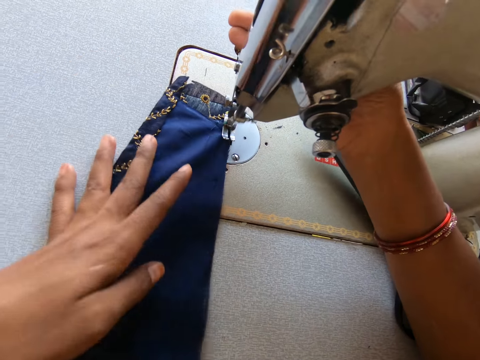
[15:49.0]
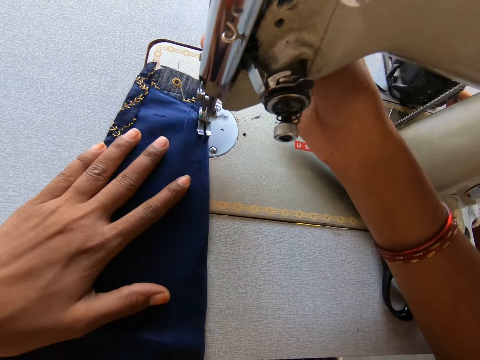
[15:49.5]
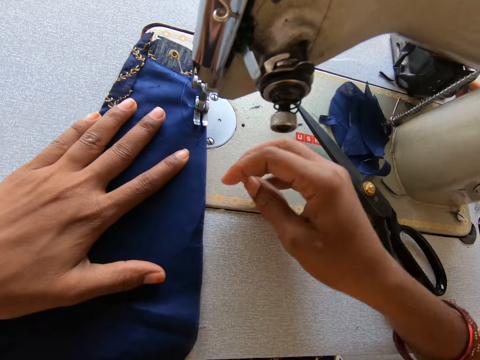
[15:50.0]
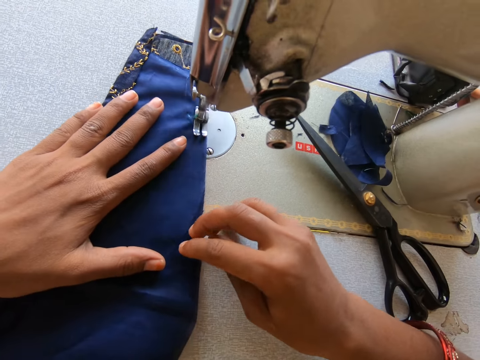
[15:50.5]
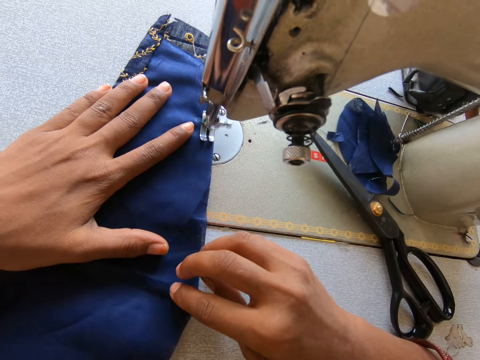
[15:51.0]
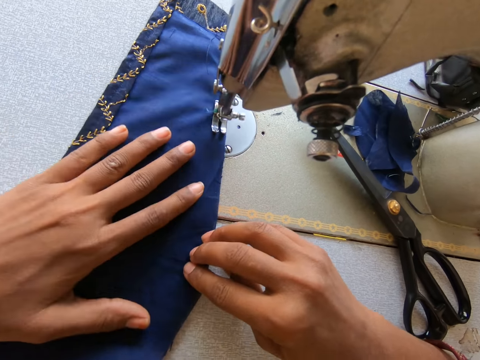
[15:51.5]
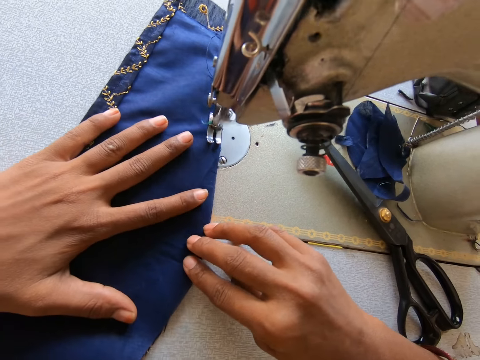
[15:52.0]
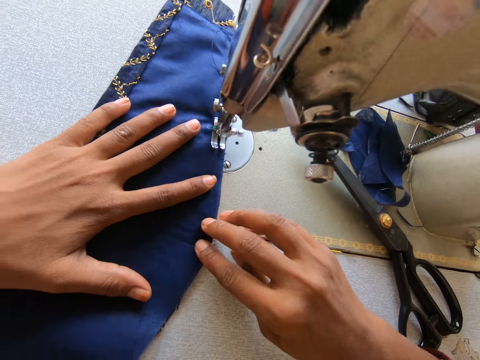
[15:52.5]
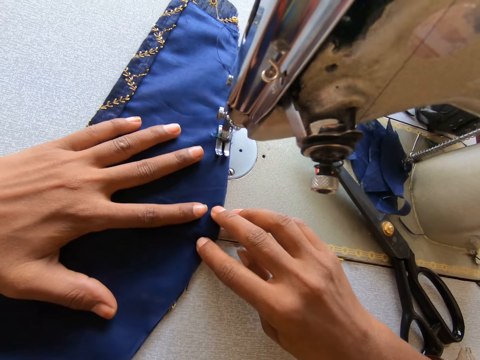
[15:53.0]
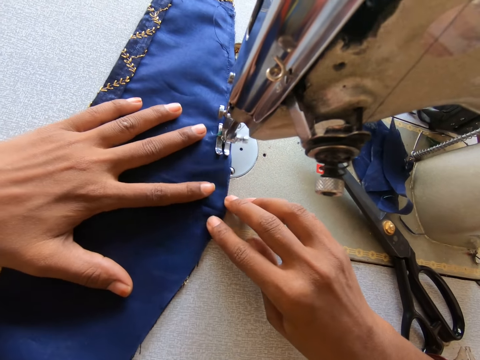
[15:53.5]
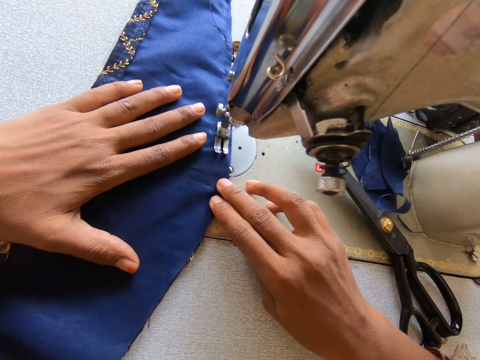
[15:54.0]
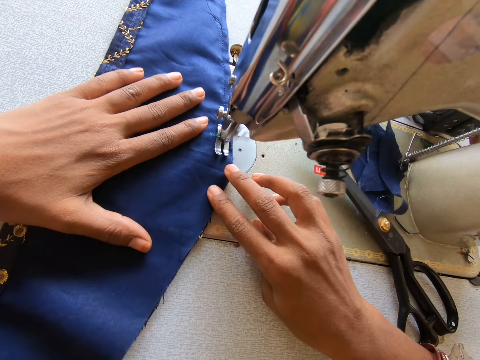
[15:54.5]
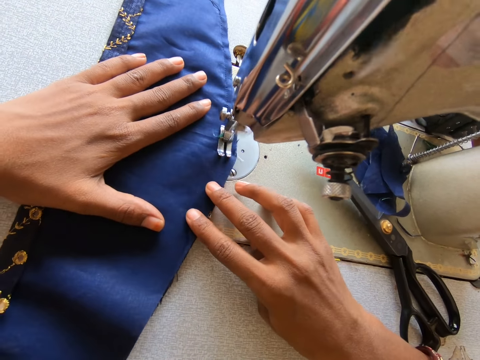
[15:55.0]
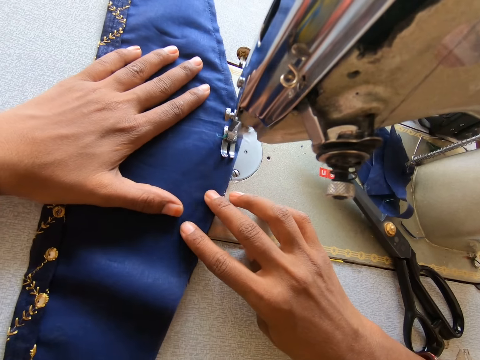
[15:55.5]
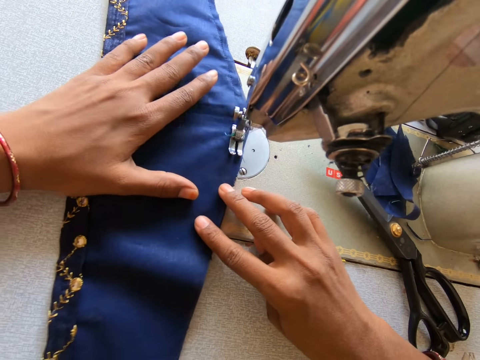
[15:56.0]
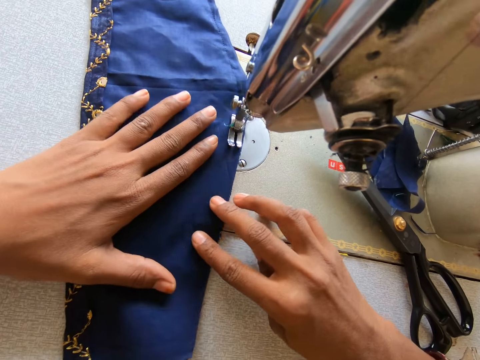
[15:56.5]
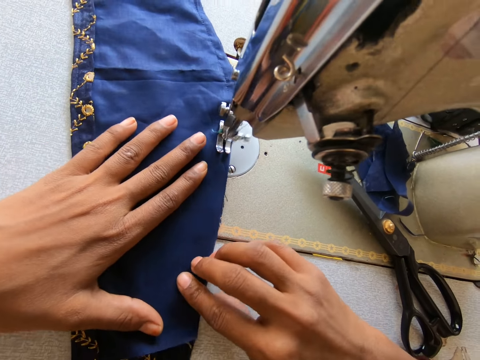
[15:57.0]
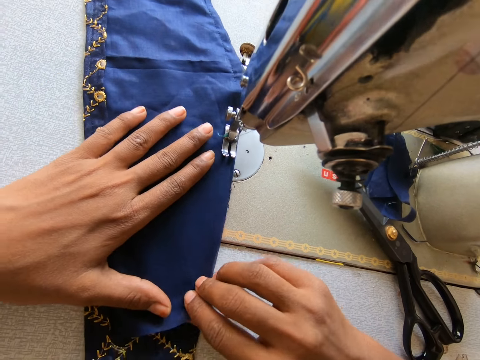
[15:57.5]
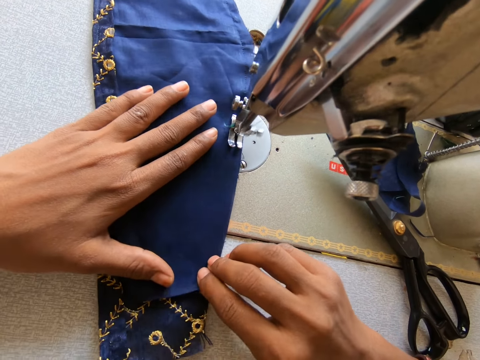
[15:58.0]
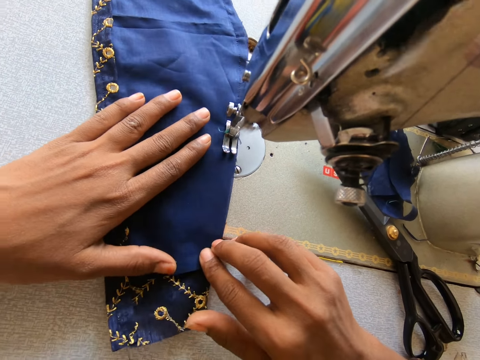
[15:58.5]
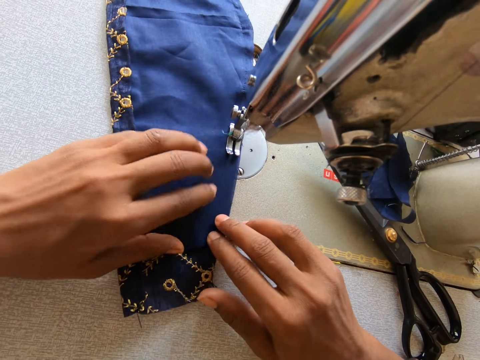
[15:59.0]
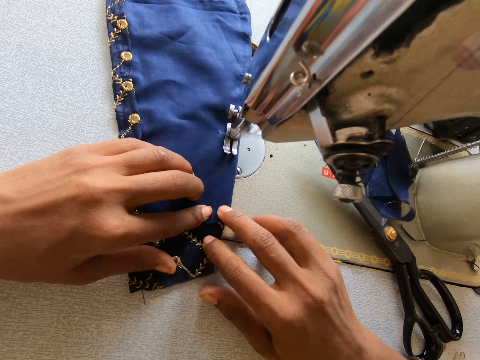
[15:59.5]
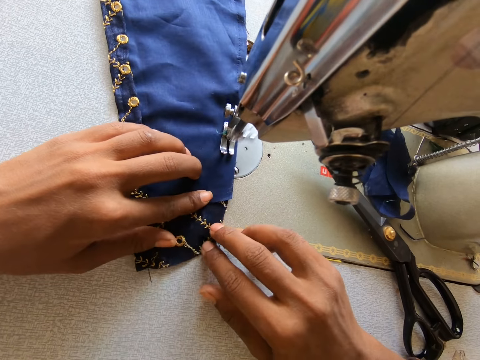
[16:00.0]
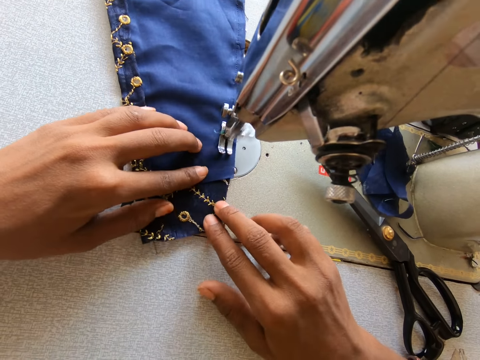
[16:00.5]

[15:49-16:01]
The camera wearer stops the machine. They lift the presser bar lifter. They turn the piece of cloth. They sew the piece of cloth.

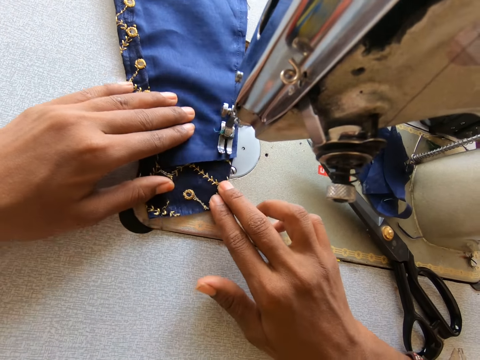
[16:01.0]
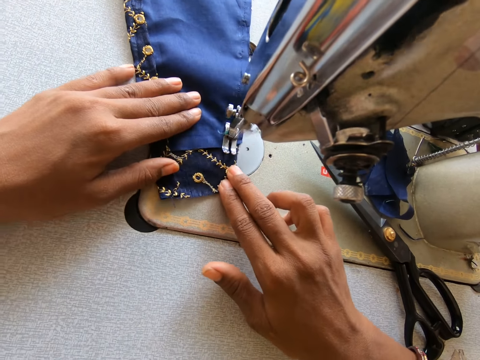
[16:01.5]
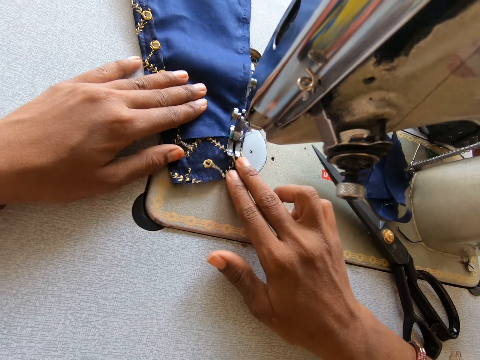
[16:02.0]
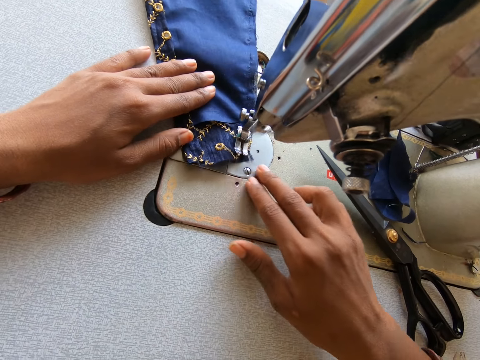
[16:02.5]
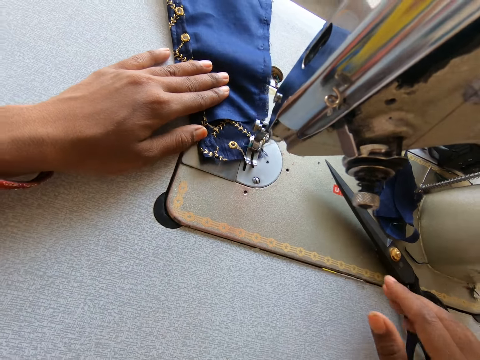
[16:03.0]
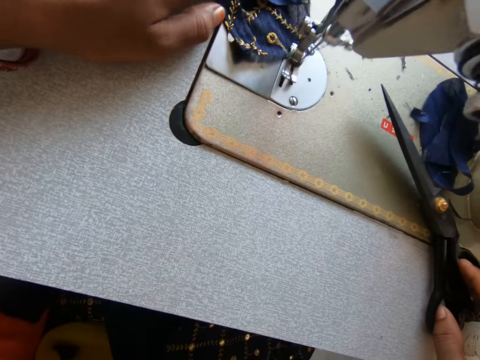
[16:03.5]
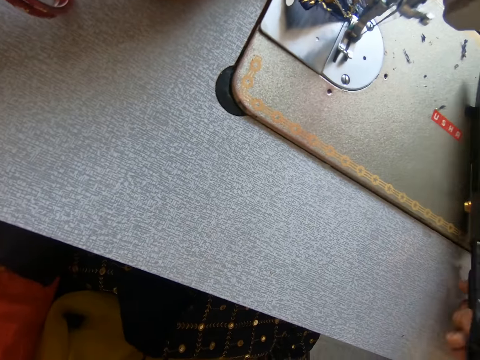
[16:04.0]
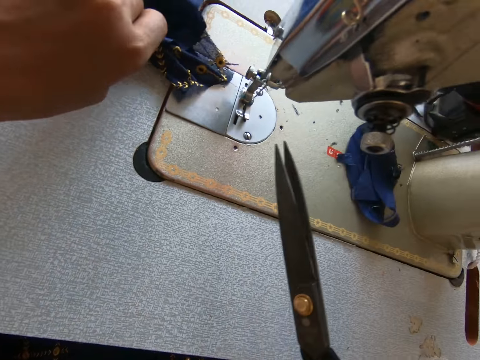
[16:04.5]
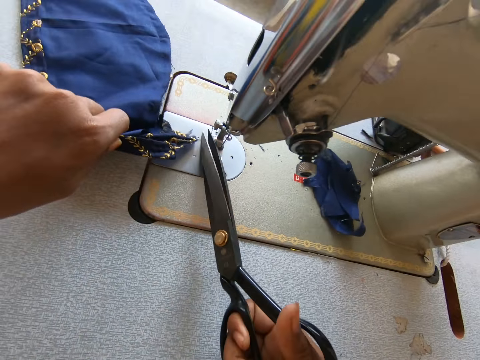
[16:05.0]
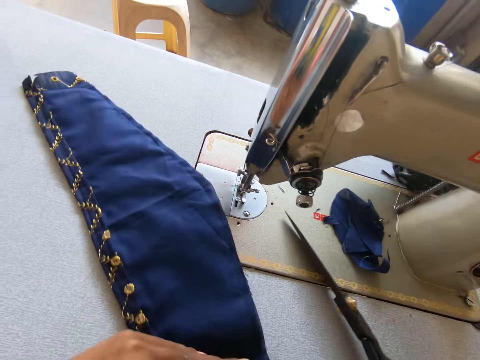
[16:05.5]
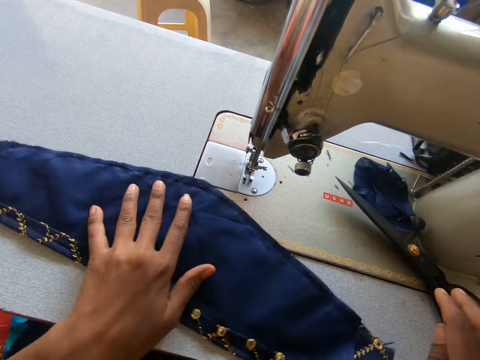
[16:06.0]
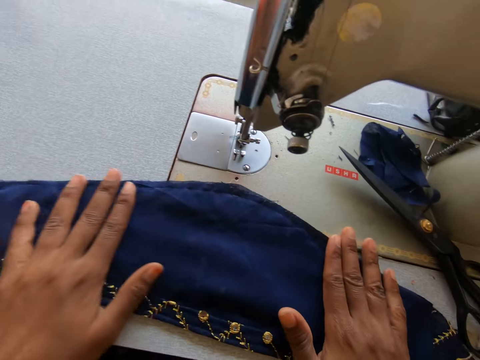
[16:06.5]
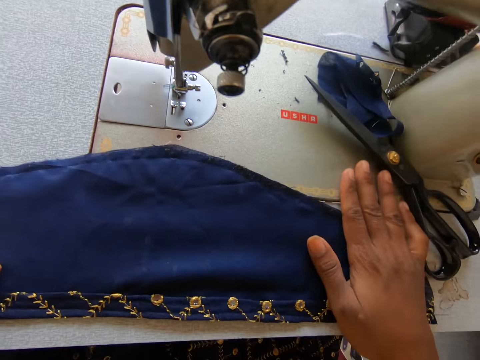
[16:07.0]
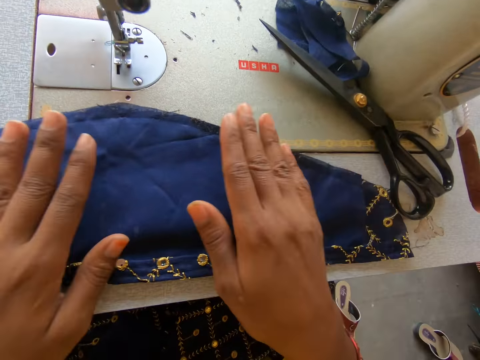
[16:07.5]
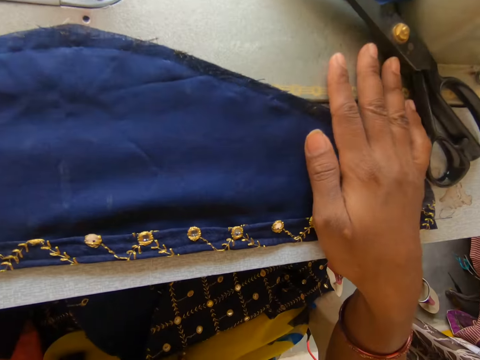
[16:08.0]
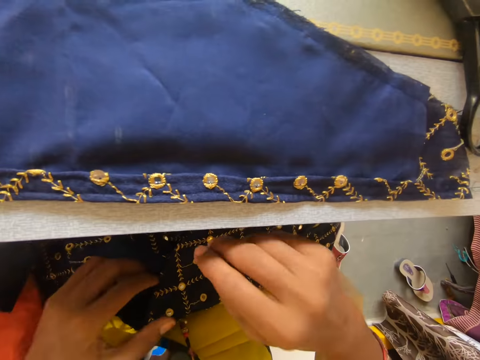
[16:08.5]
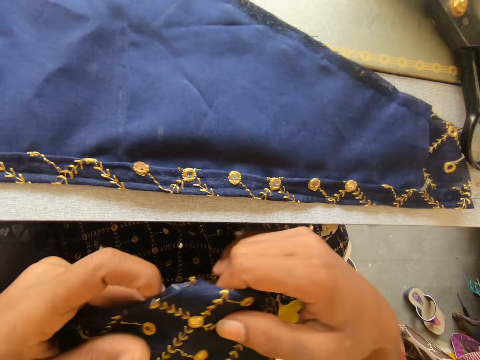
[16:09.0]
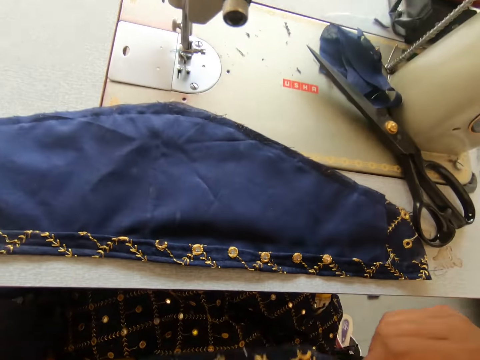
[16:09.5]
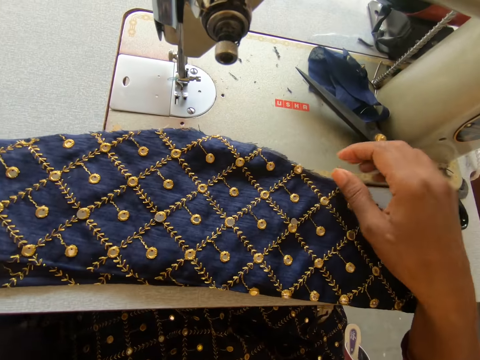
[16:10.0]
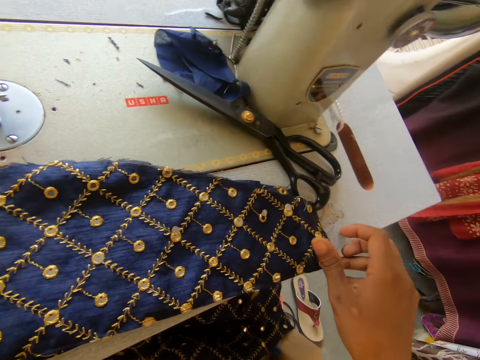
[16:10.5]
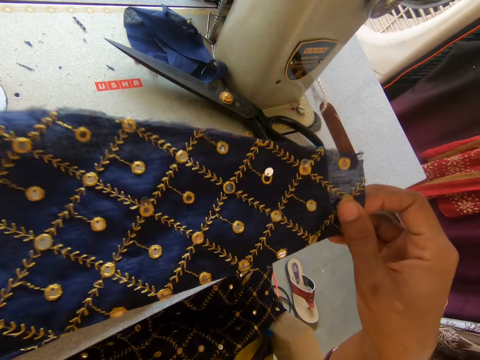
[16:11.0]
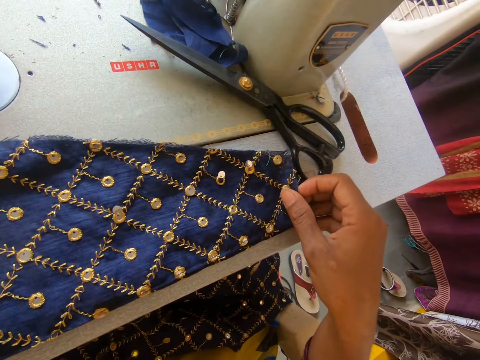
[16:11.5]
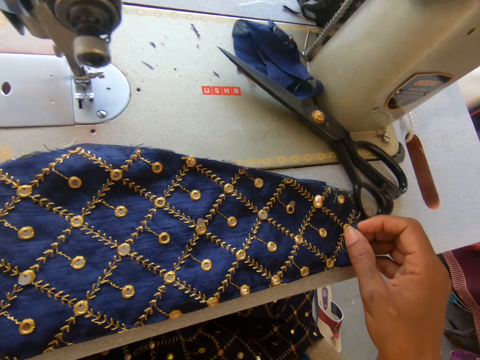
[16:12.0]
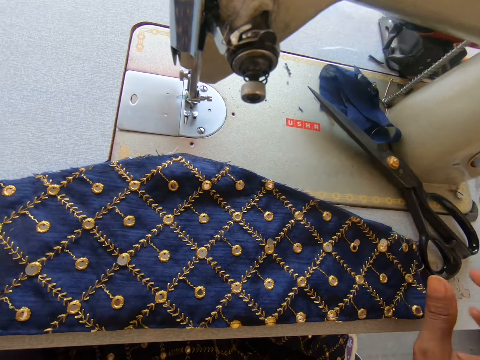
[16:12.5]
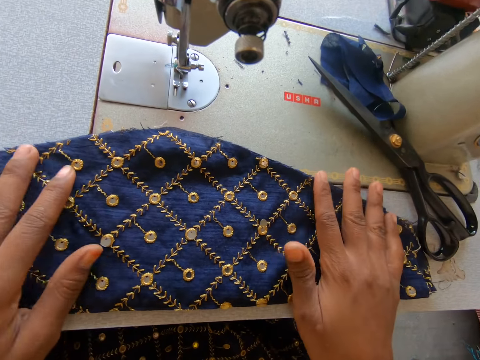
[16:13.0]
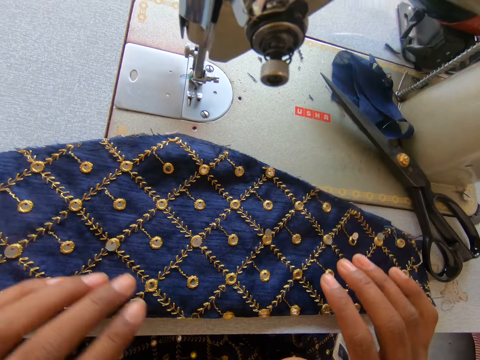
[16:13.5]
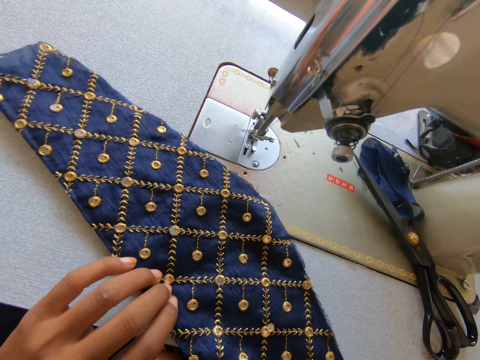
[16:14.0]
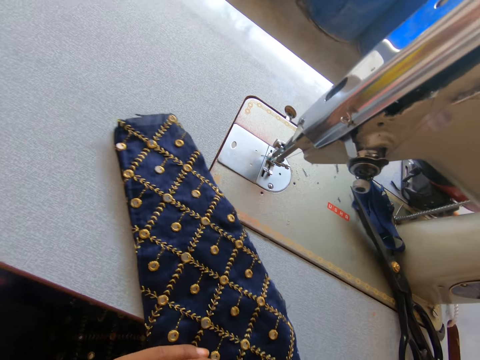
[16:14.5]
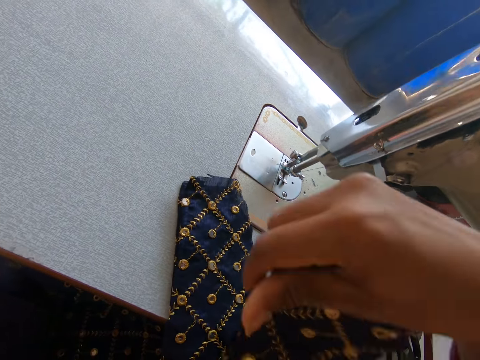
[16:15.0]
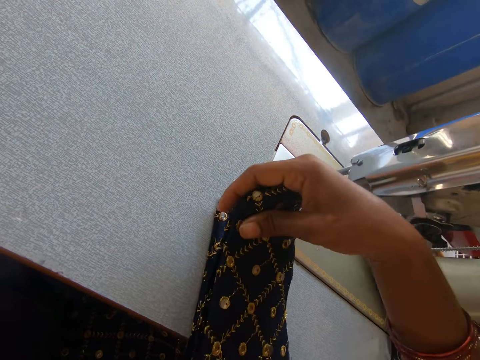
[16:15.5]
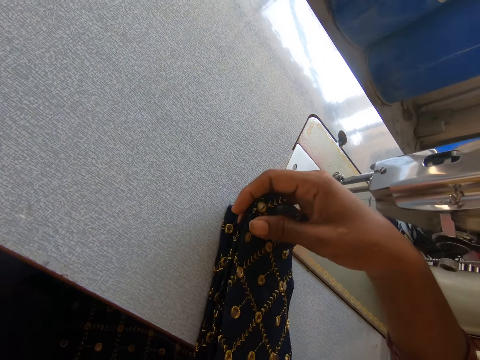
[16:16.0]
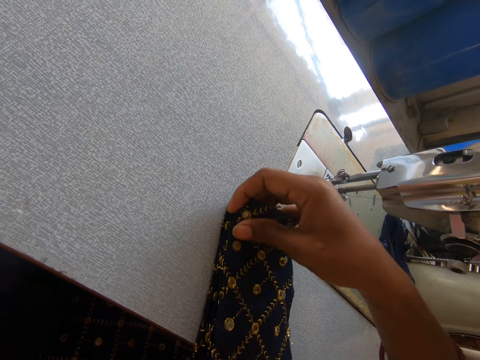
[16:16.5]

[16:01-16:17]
The camera wearer picks up the scissors. They cut a thread. They turn the piece of cloth. They place the scissors on the sewing machine. They smoothen the piece of cloth. They pick up another piece of cloth. They place the piece of cloth on the other piece of cloth. They fold the pieces of cloth together.
